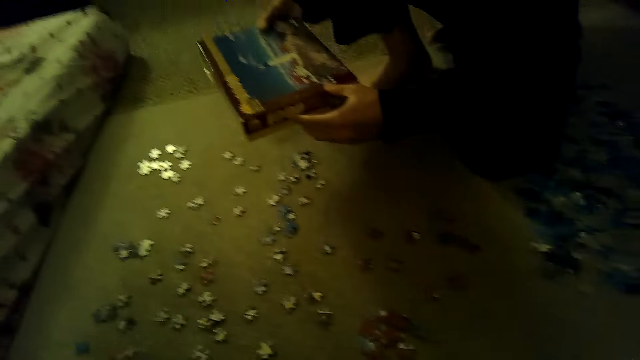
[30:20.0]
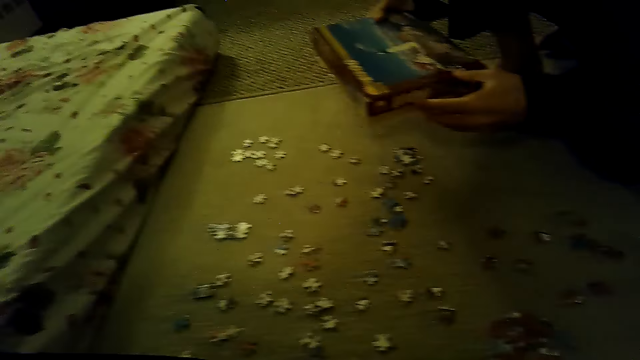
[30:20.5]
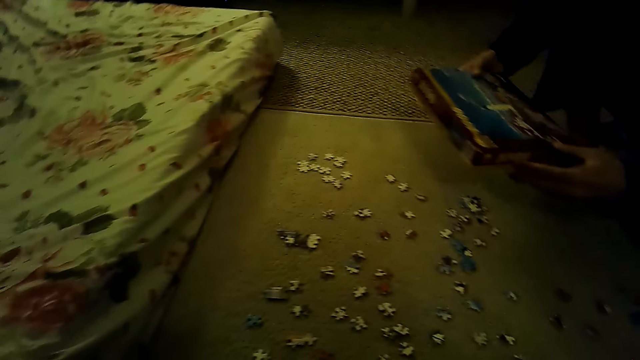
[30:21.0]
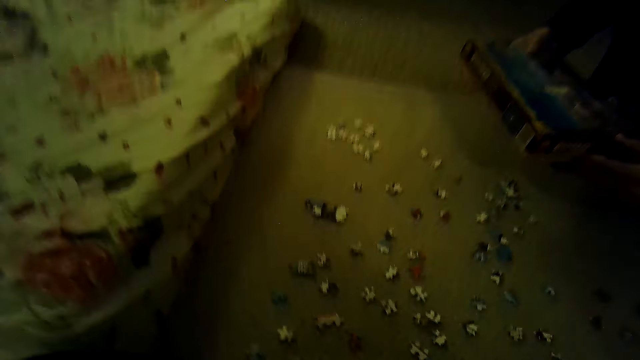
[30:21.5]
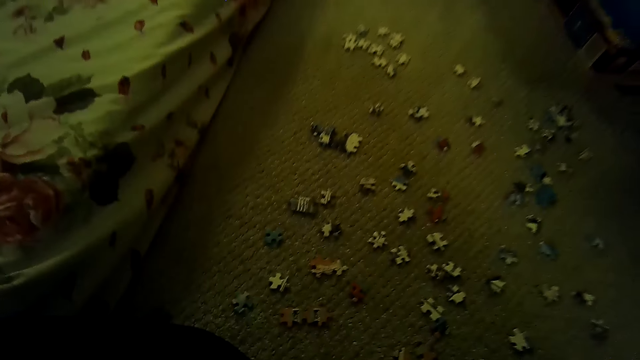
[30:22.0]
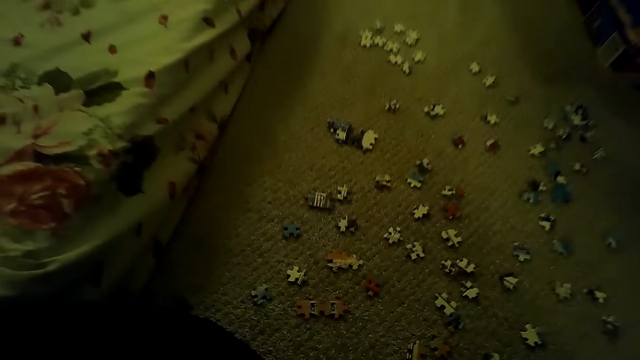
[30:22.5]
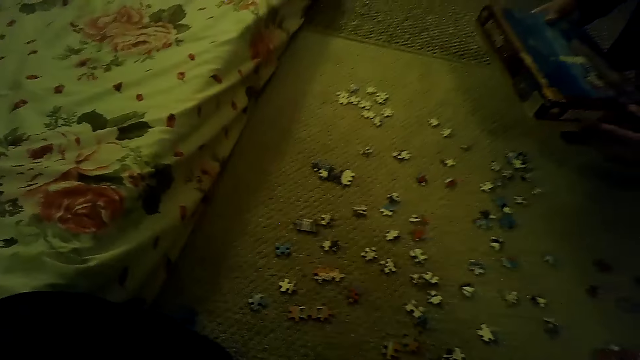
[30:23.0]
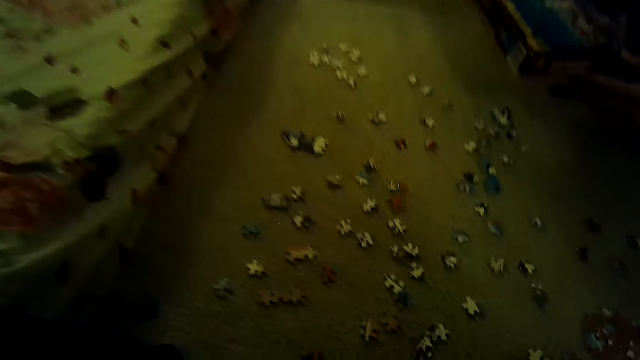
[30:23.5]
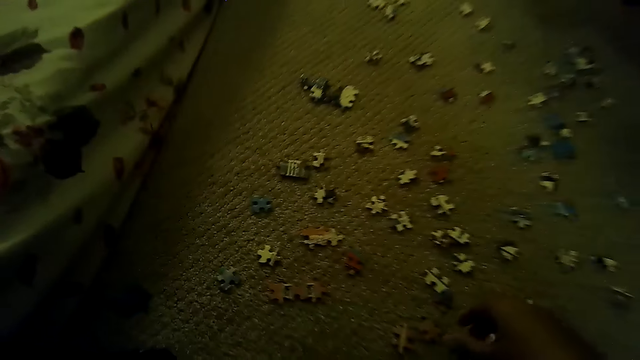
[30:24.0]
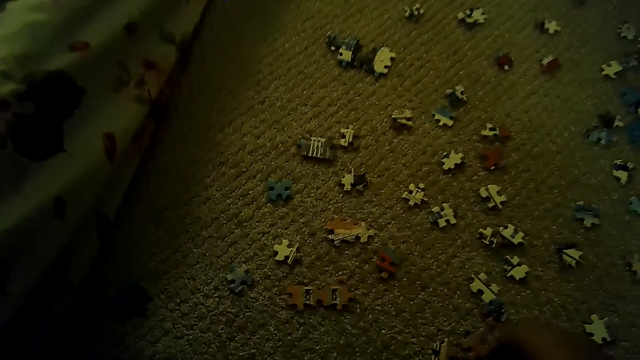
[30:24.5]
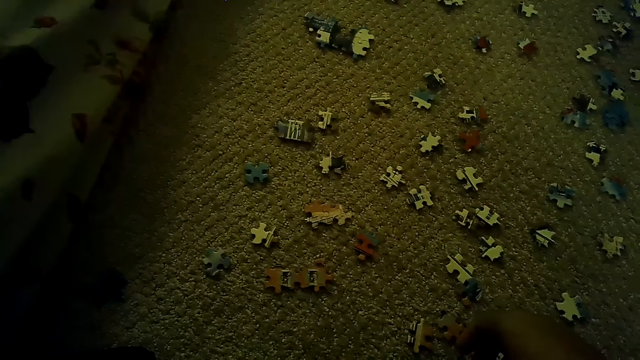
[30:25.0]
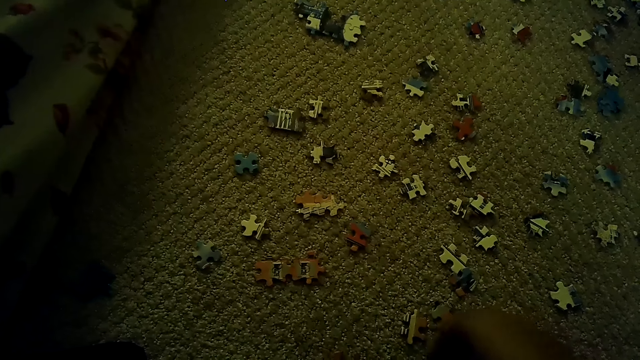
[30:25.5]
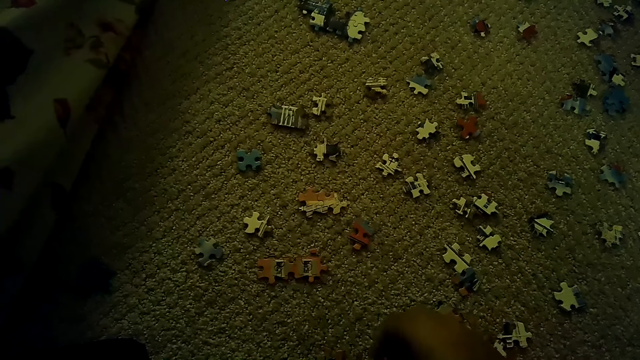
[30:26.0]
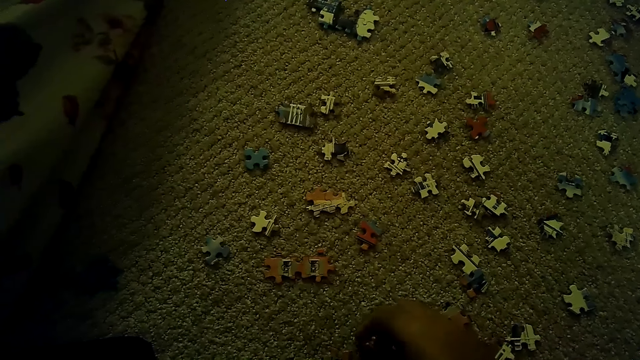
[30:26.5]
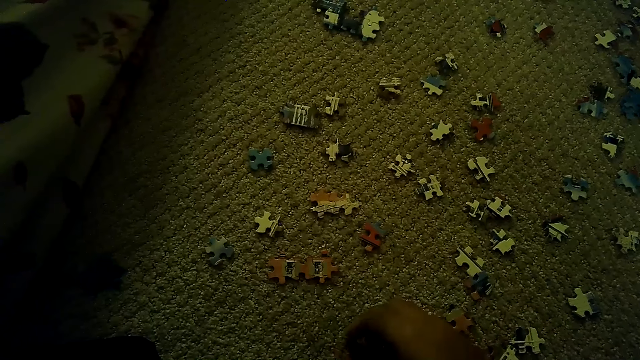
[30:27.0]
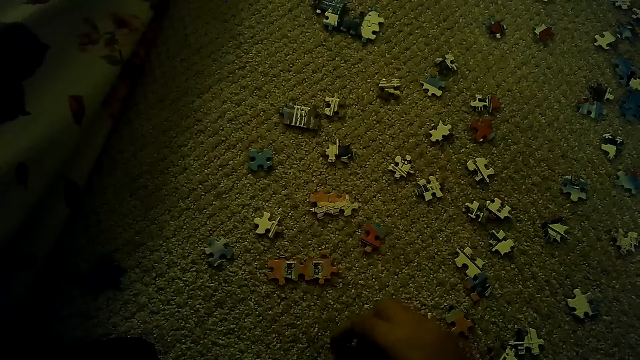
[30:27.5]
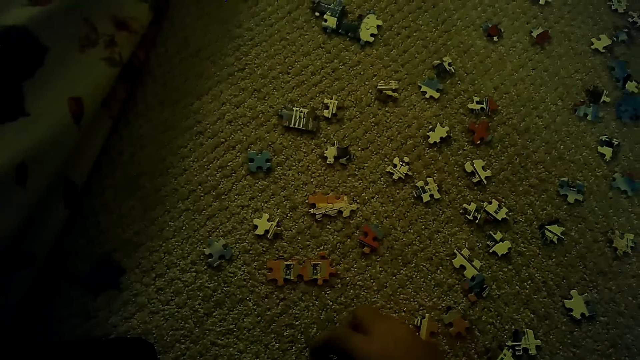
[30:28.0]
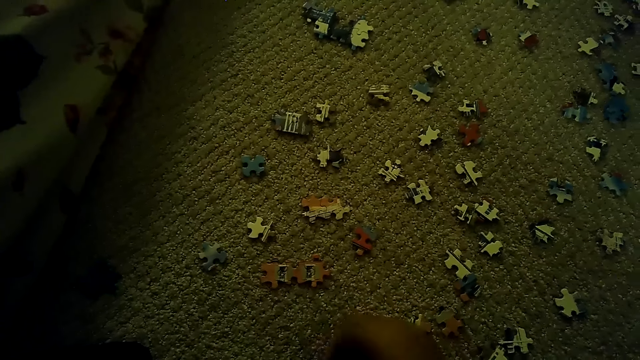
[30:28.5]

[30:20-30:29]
A man stares at the box. The camera wearer plays the jigsaw puzzle on the floor.

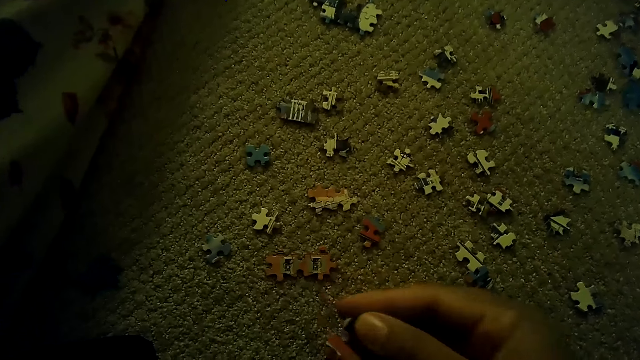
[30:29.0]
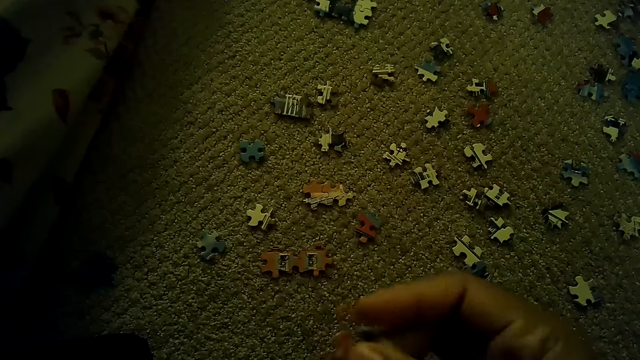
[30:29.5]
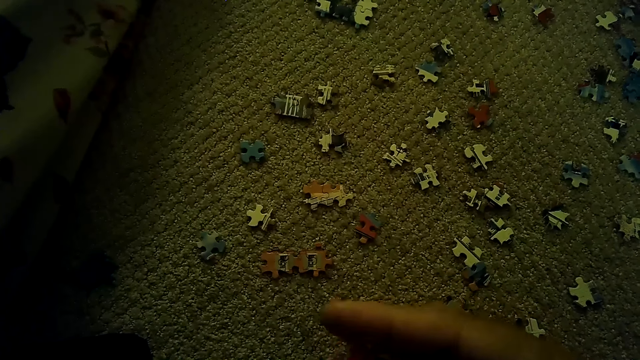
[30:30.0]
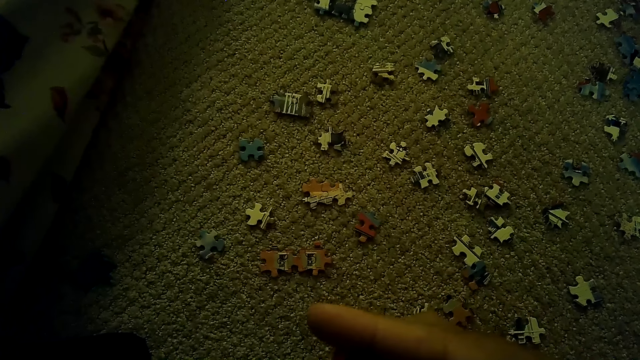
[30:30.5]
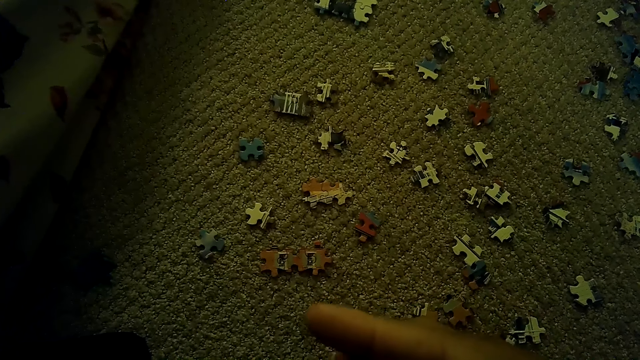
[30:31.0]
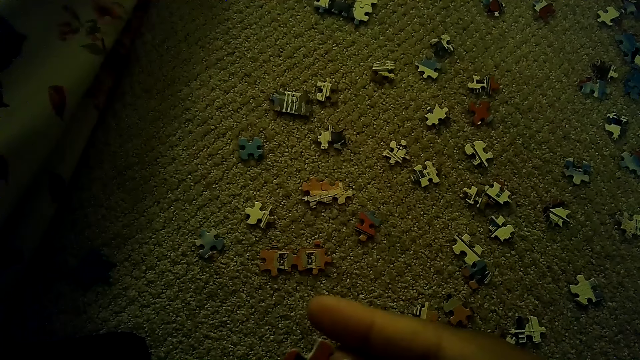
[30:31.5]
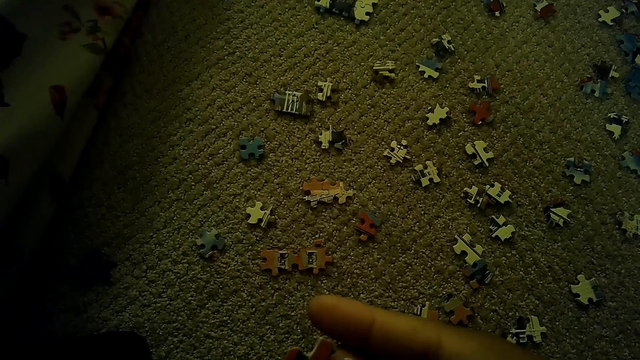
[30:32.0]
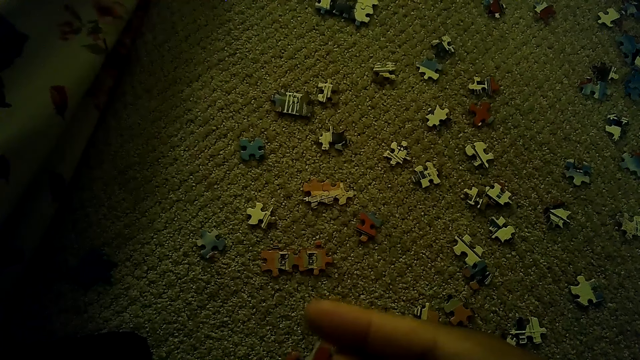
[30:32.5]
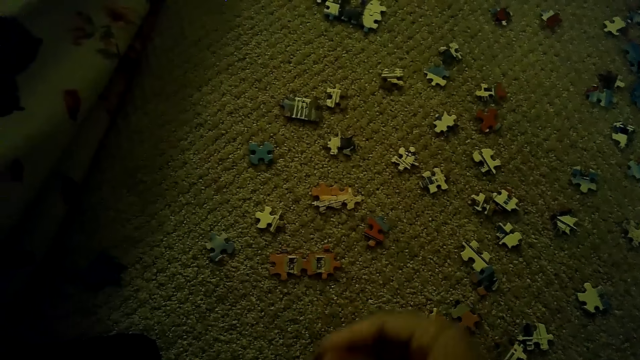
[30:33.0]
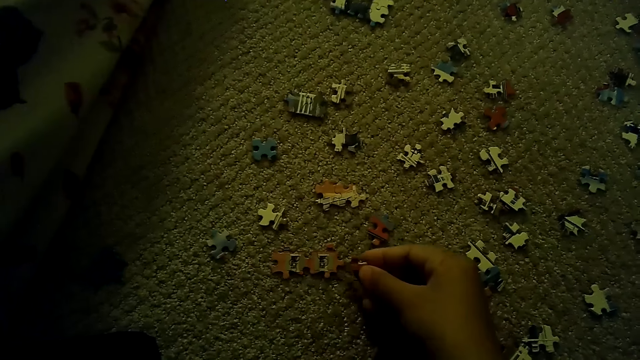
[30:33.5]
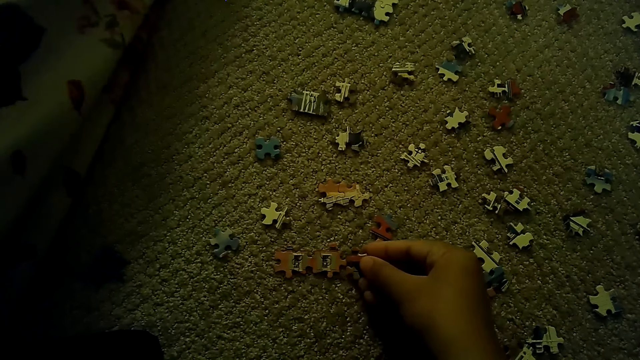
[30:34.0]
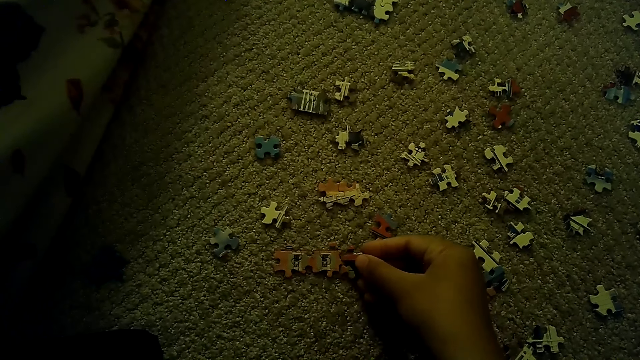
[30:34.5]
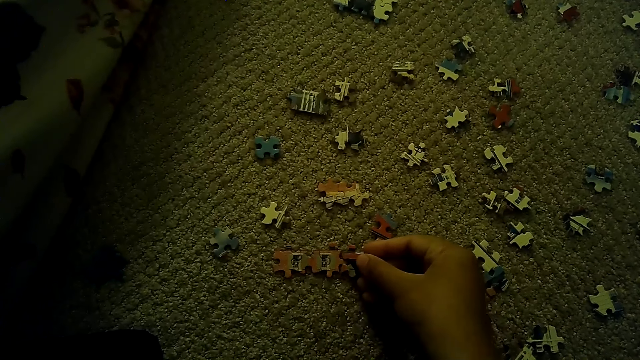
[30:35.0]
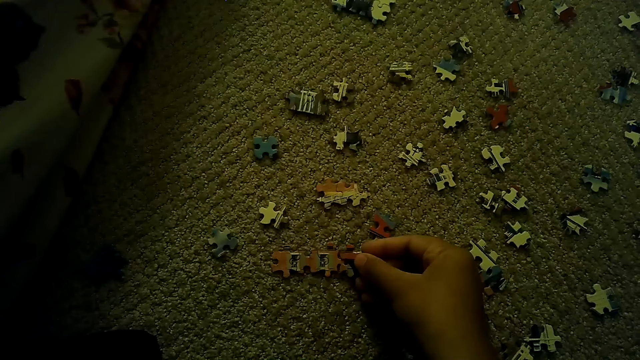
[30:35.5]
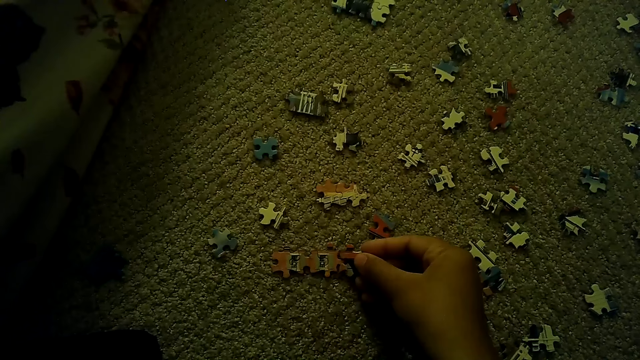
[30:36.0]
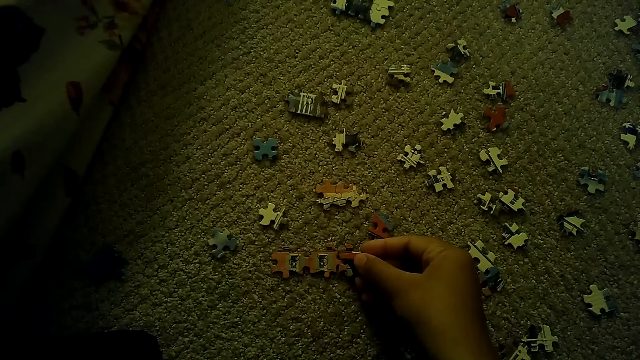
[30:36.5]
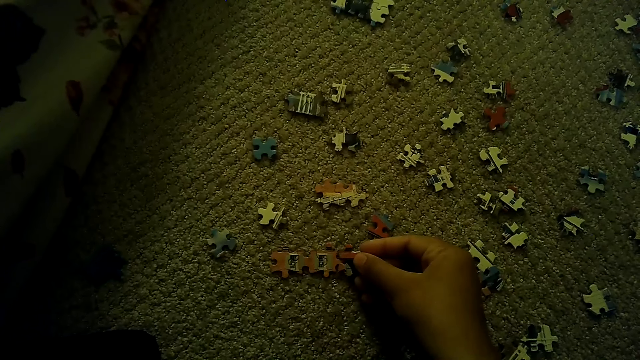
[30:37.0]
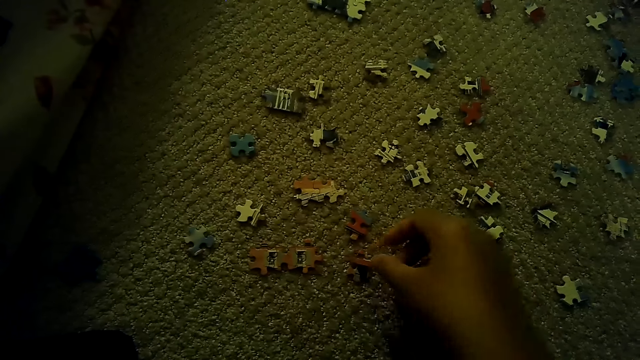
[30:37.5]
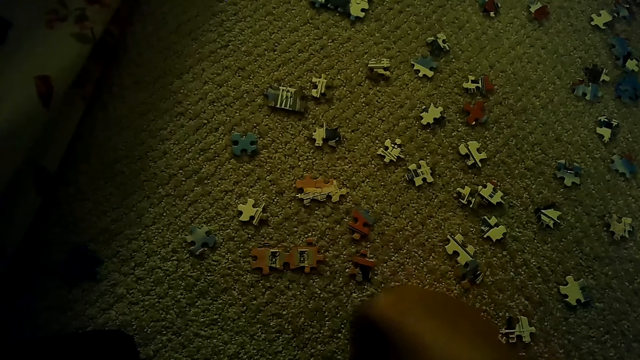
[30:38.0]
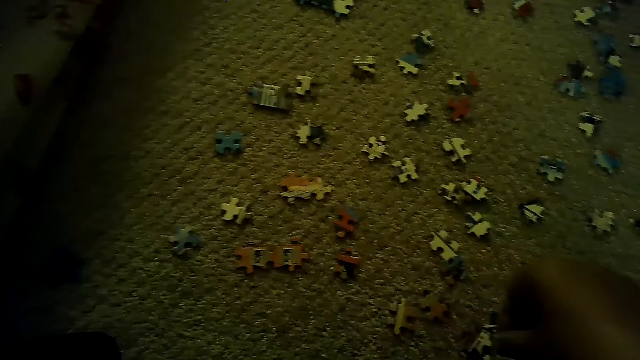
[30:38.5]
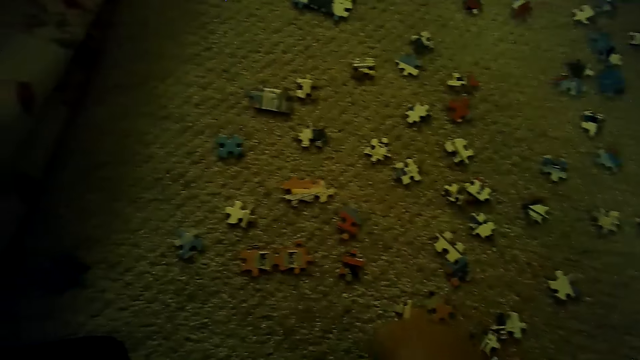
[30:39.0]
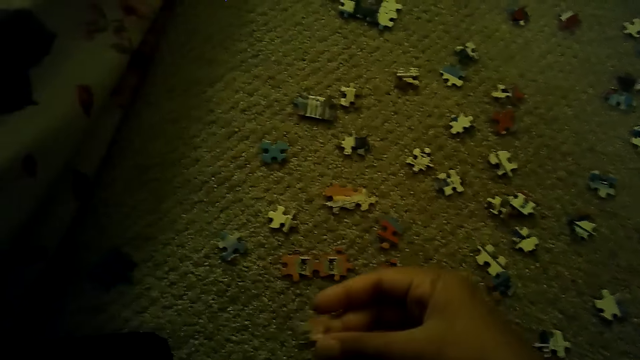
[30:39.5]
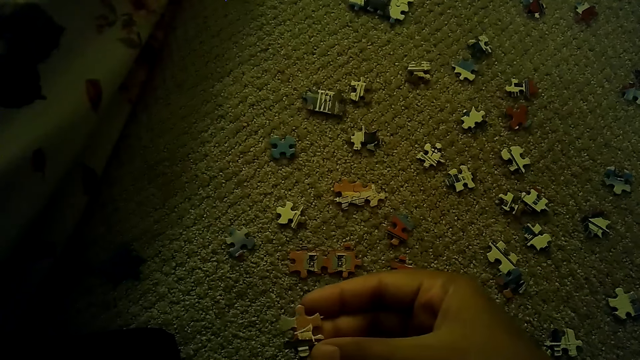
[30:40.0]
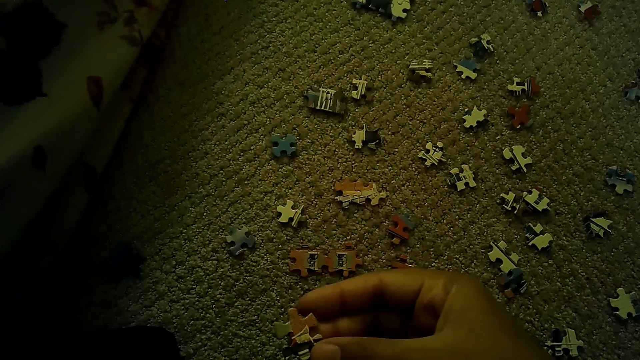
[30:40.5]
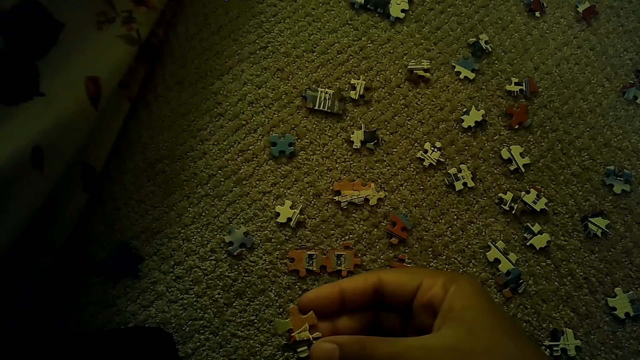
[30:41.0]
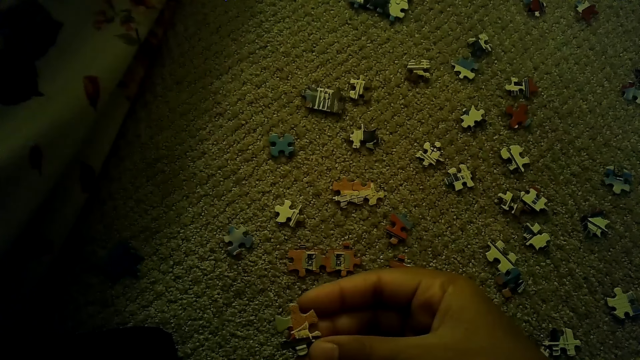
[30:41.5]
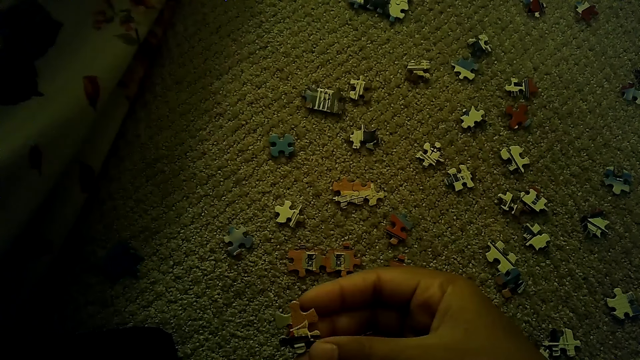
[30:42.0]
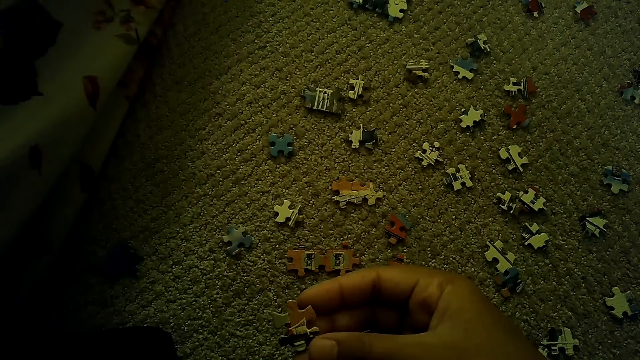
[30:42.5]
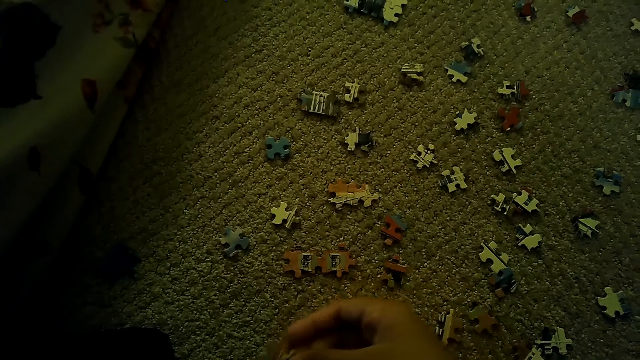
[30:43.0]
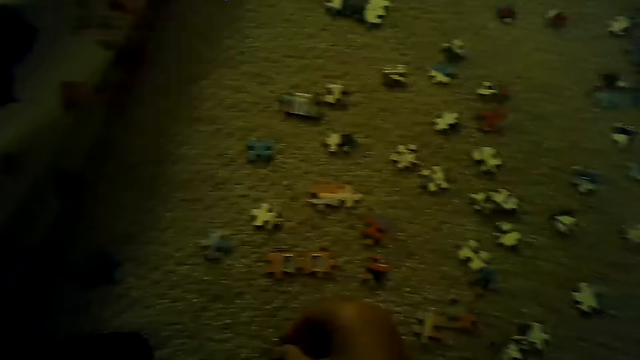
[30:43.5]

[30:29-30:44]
The camera wearer picks up a puzzle piece. They join the pieces of the puzzle. They put the puzzle piece down. They separate the puzzle pieces.
